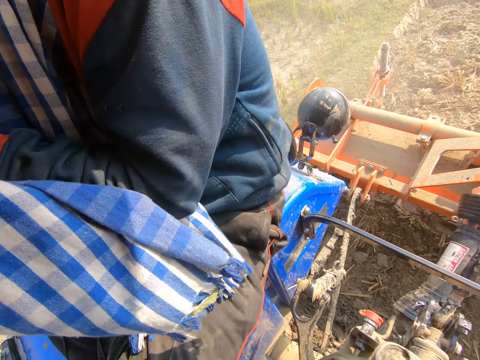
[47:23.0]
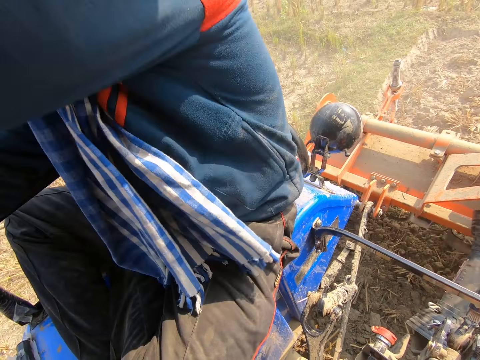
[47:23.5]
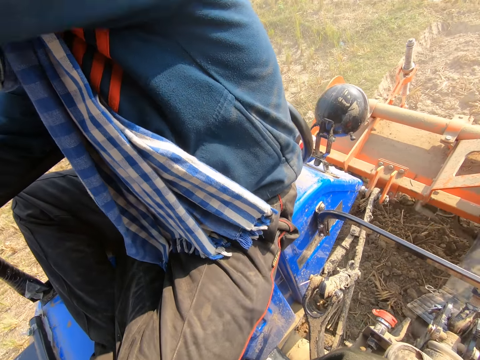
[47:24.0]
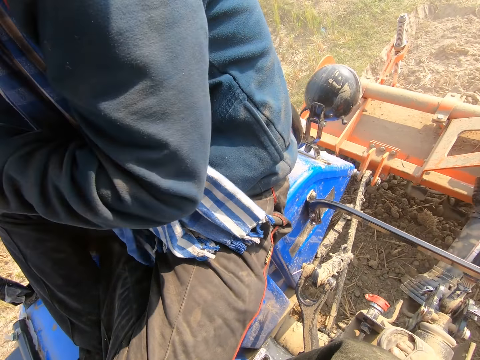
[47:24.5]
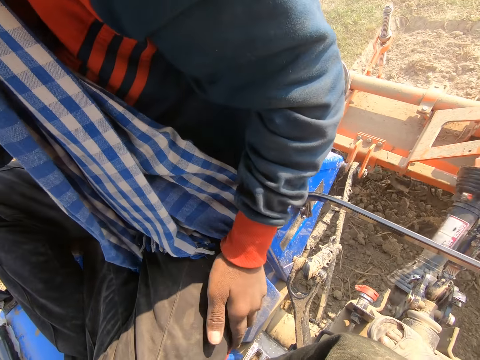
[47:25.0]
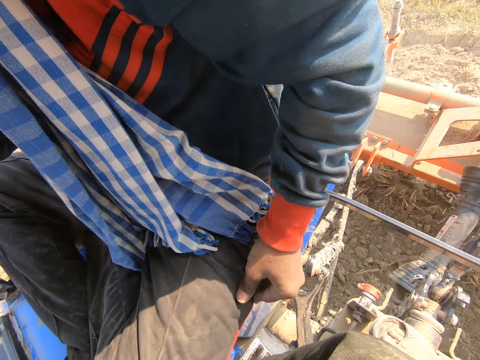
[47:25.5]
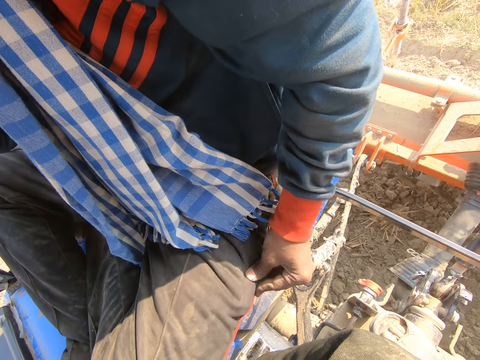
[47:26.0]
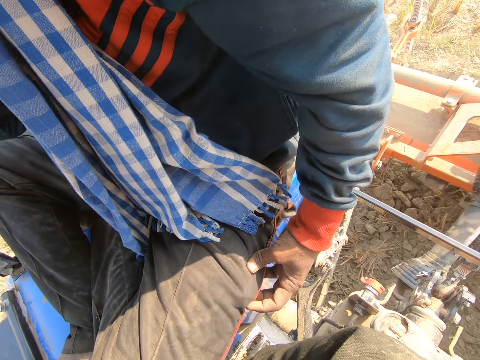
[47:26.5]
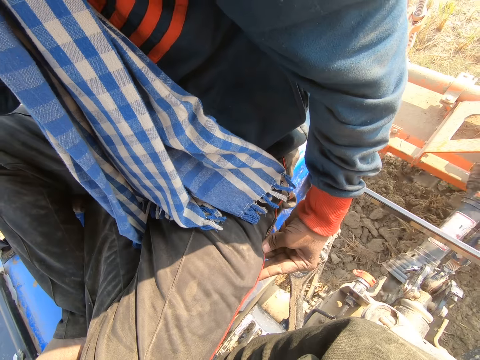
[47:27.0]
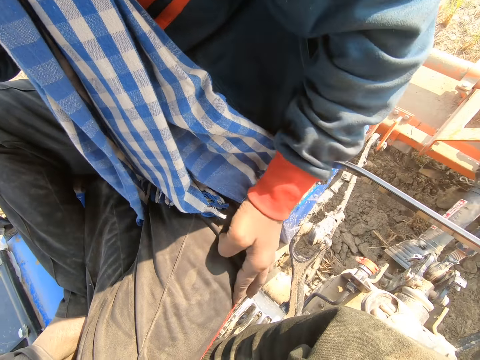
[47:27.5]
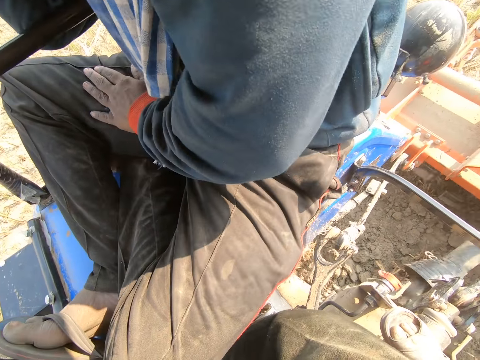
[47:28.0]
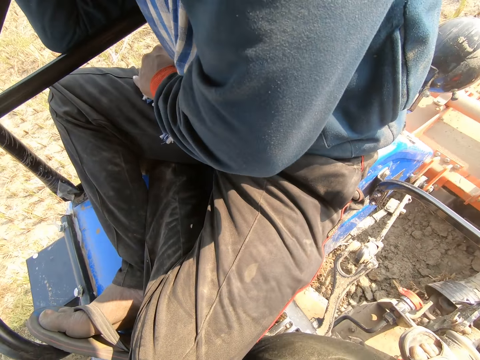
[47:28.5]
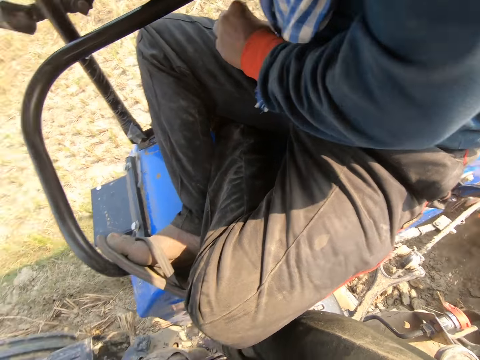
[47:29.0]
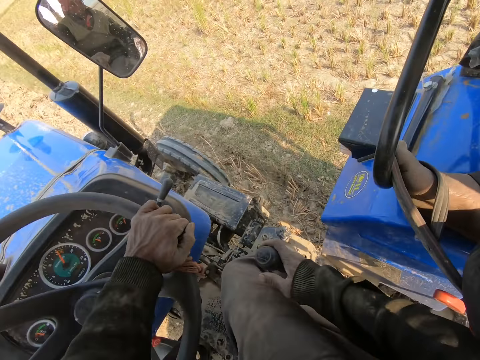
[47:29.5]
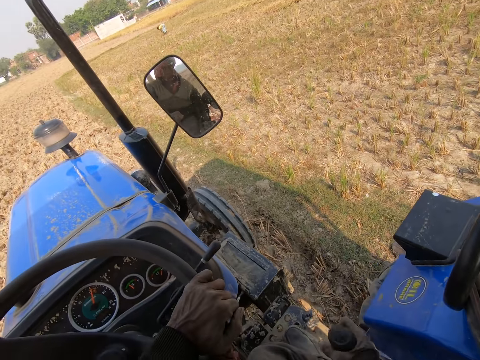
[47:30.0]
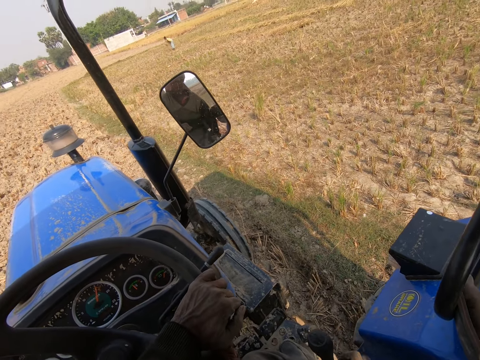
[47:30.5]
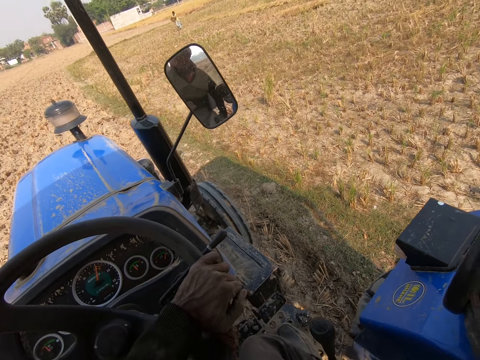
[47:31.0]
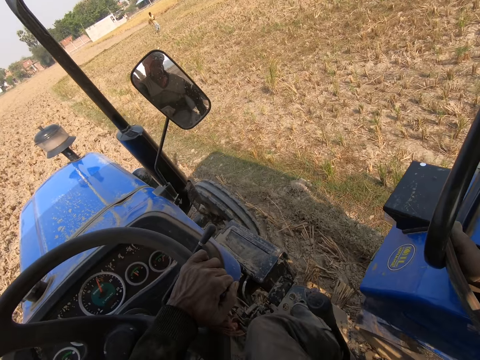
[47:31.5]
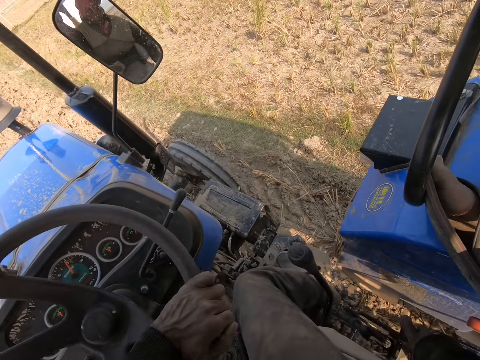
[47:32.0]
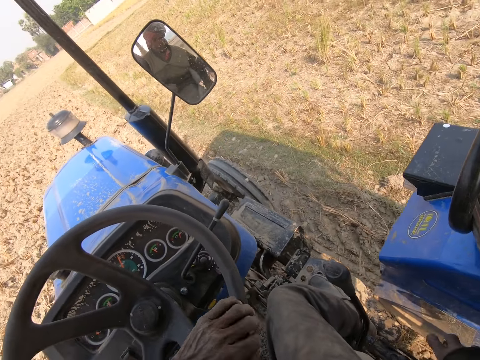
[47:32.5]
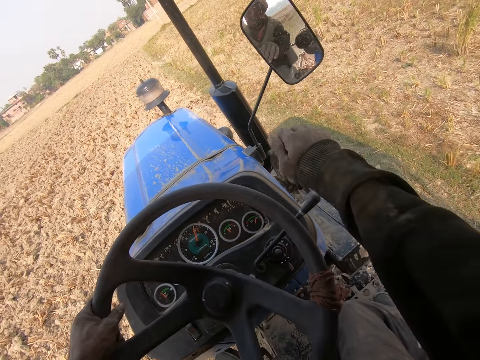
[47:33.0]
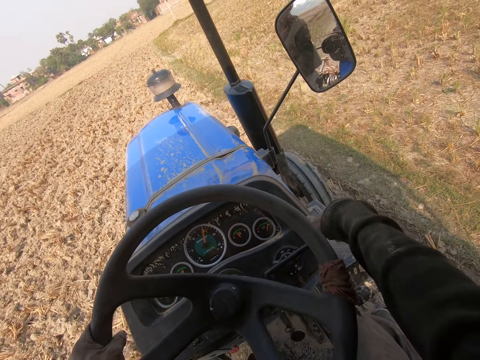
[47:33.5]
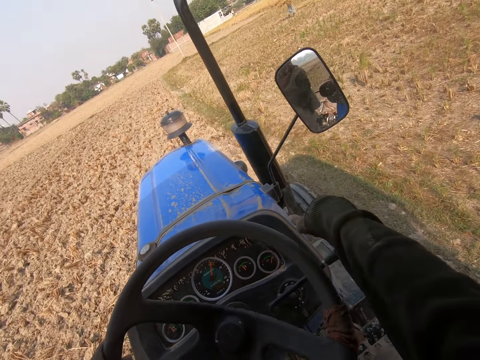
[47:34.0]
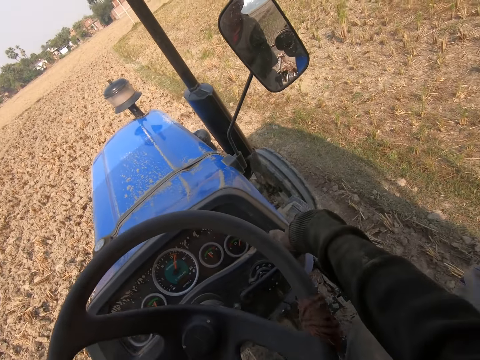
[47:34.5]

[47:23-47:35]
A man touches his pocket. The camera wearer mowed grass with the lawn mower. The man moves the hand. The camera wearer drives the tractor.

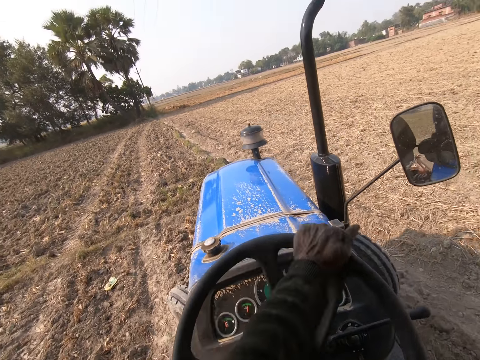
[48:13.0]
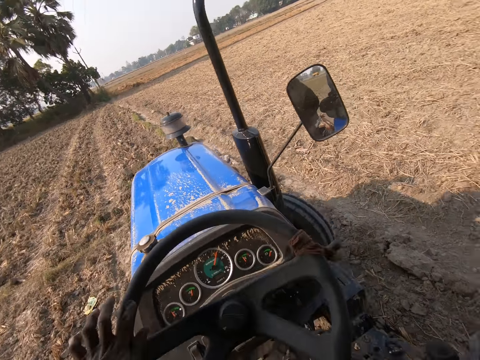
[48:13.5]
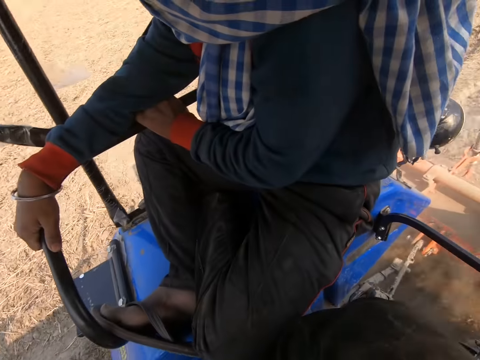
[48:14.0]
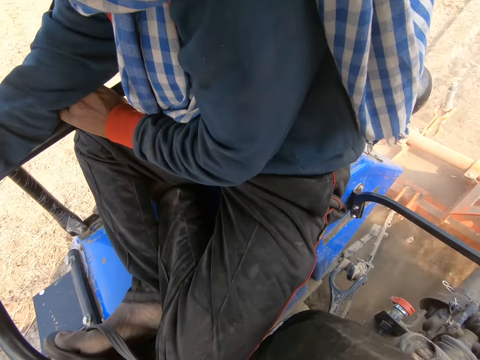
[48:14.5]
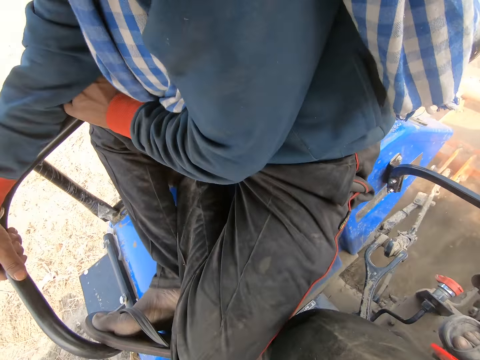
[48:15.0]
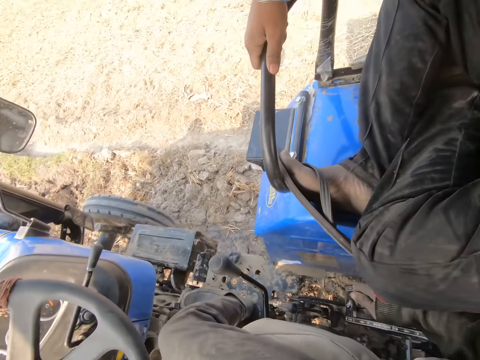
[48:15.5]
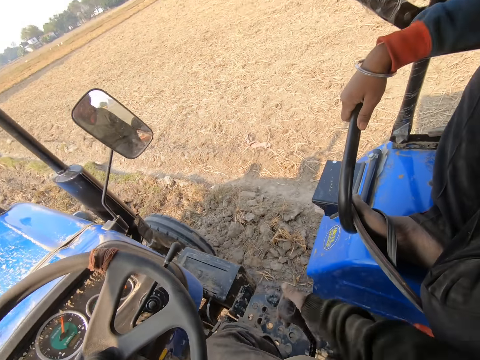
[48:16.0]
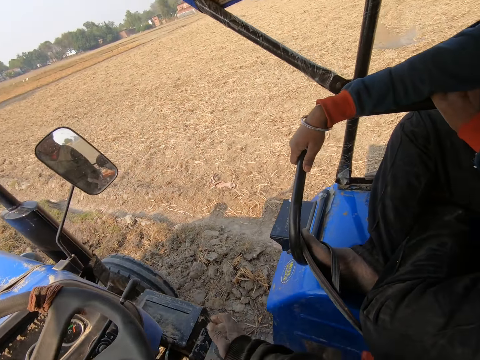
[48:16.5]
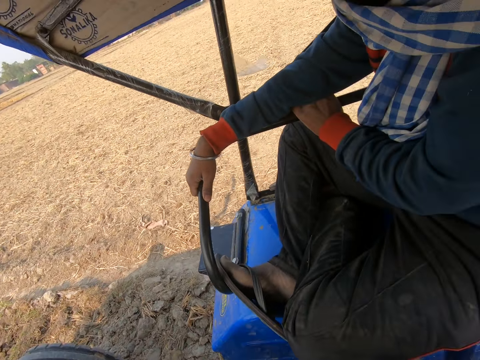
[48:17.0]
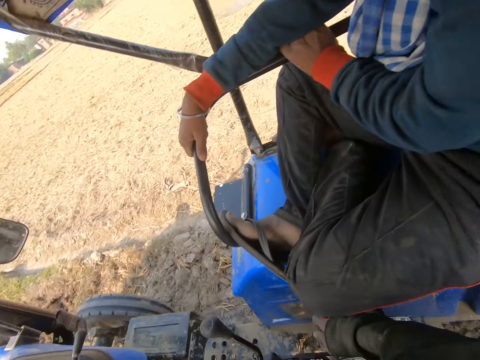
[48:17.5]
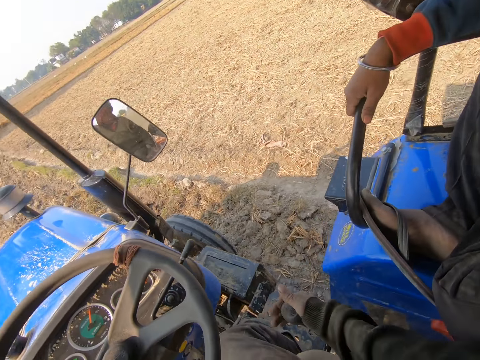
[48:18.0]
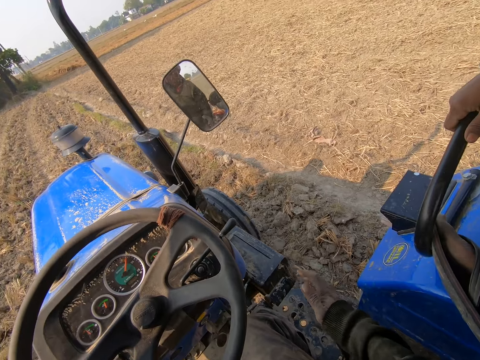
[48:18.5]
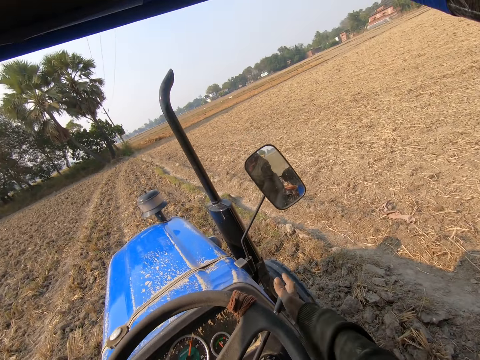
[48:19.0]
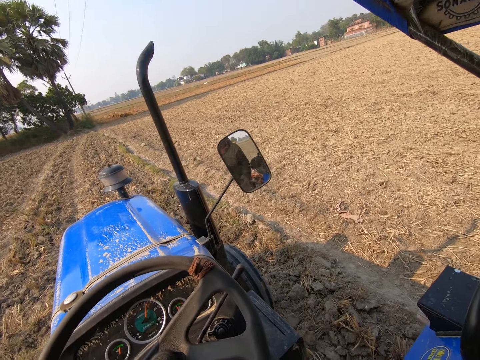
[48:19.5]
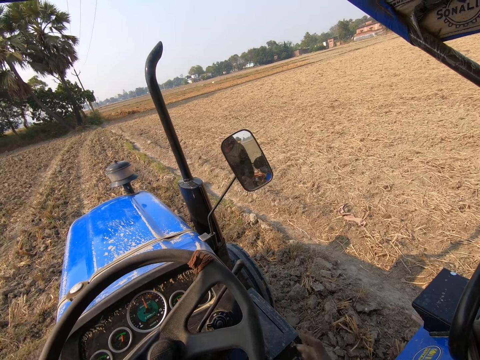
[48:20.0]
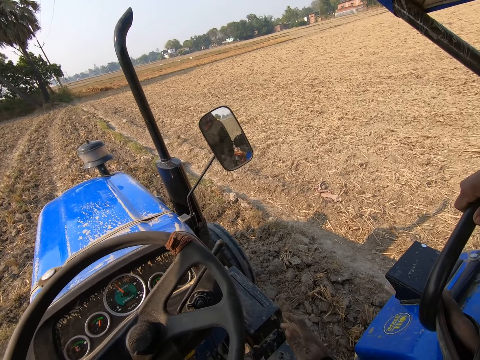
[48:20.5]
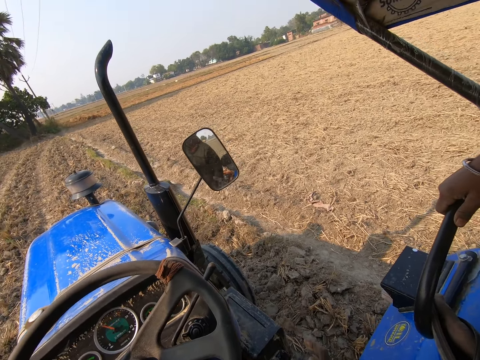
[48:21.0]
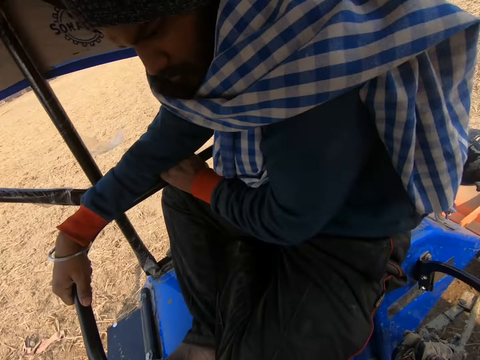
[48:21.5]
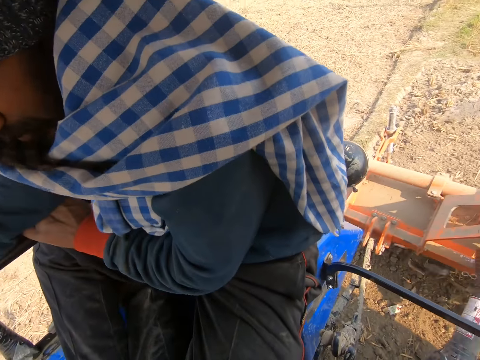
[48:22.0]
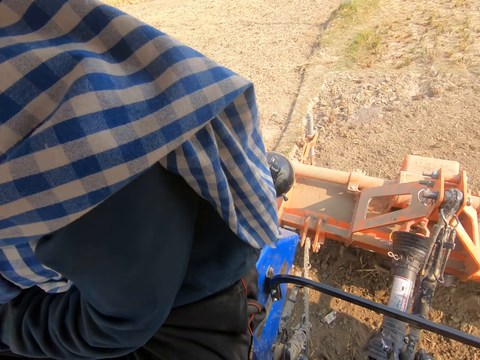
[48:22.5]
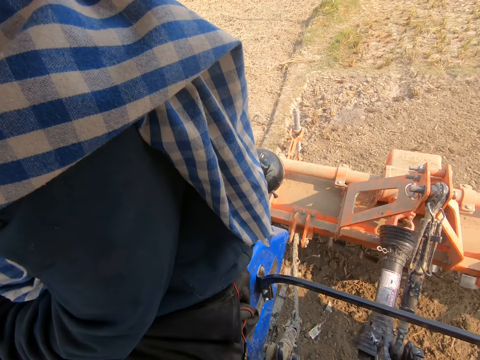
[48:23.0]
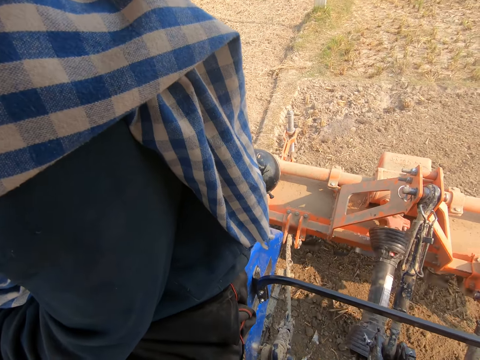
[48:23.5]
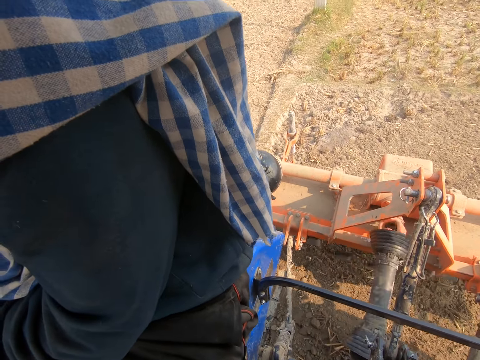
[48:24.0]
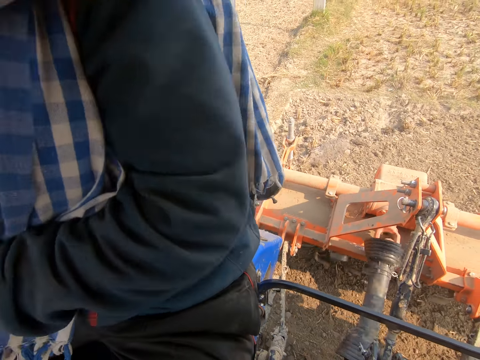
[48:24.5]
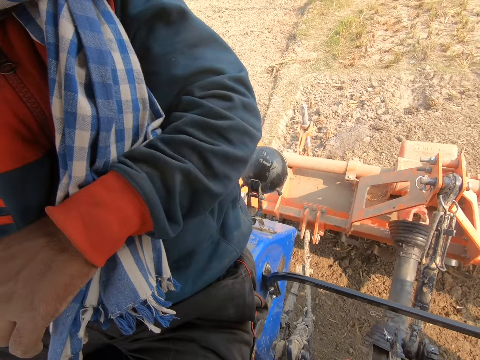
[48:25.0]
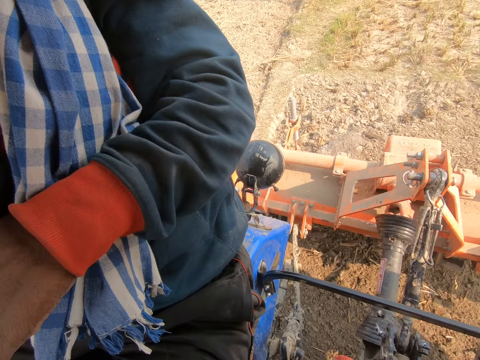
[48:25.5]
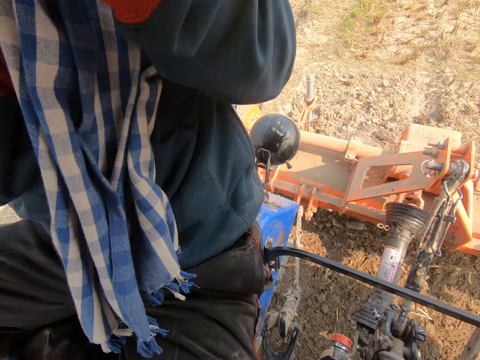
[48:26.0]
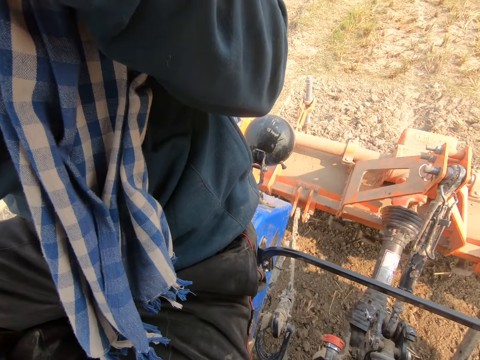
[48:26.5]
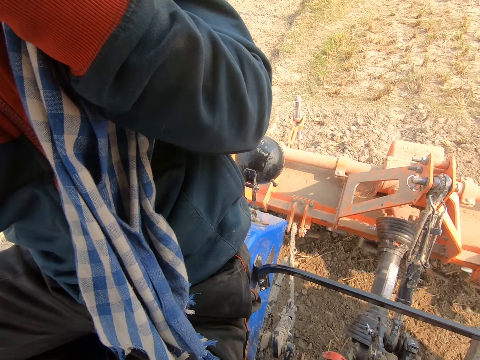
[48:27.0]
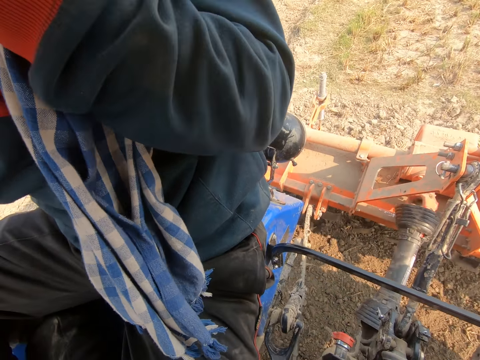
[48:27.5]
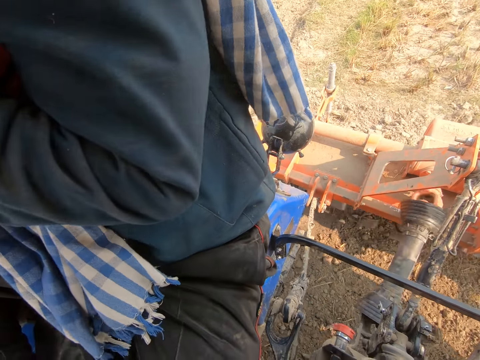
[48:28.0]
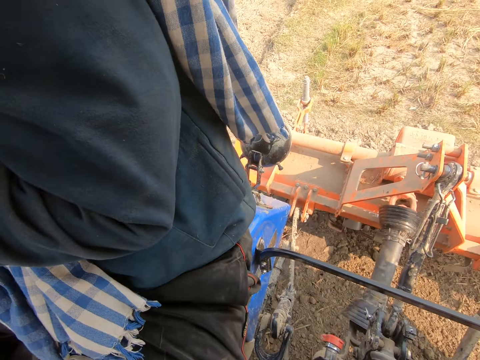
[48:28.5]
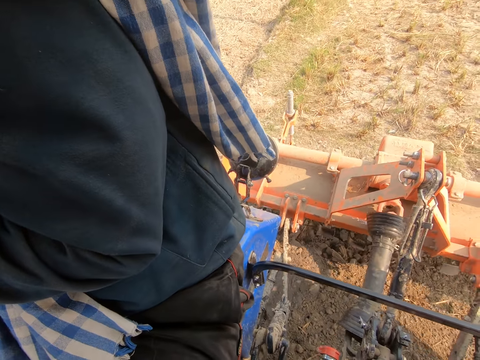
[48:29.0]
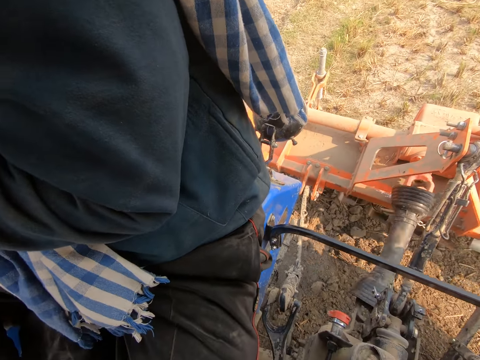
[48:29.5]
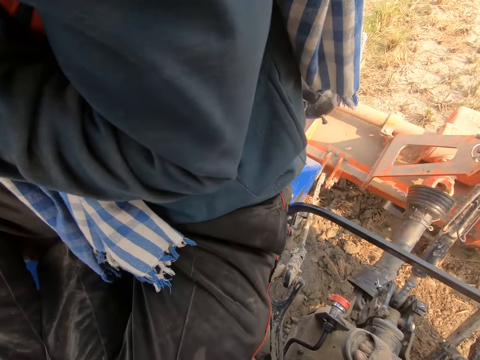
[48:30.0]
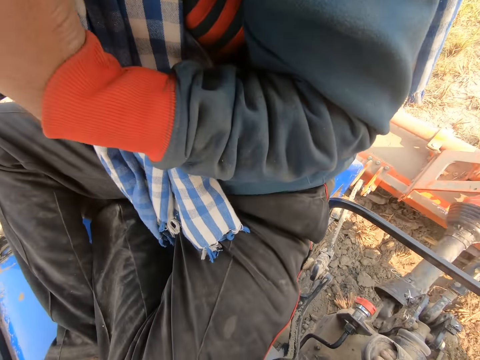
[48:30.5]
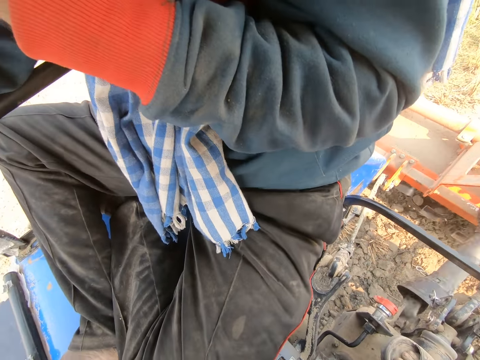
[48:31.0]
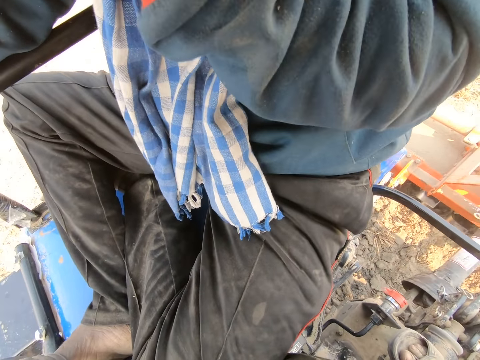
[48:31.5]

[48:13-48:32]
The camera wearer looks around. They drive the tractor.
